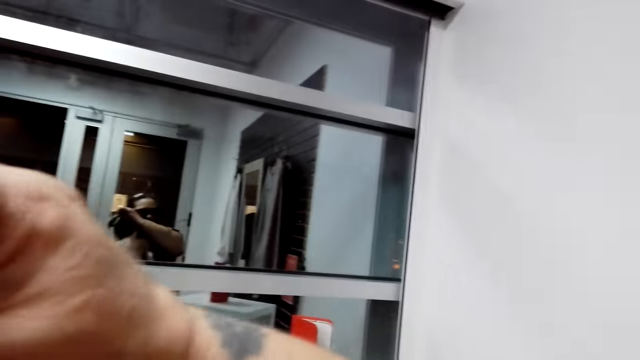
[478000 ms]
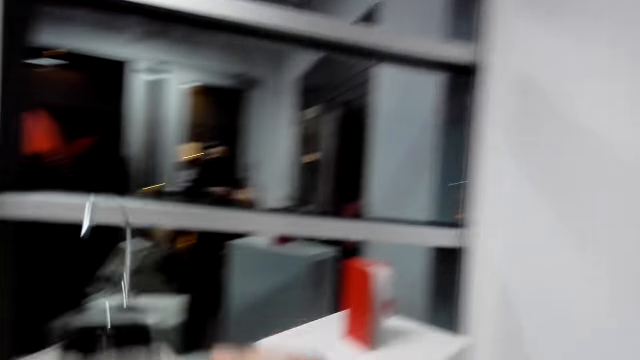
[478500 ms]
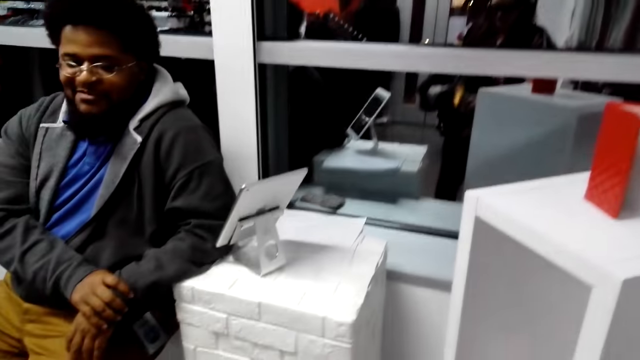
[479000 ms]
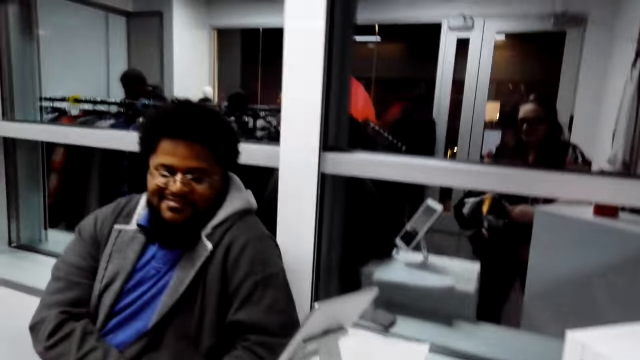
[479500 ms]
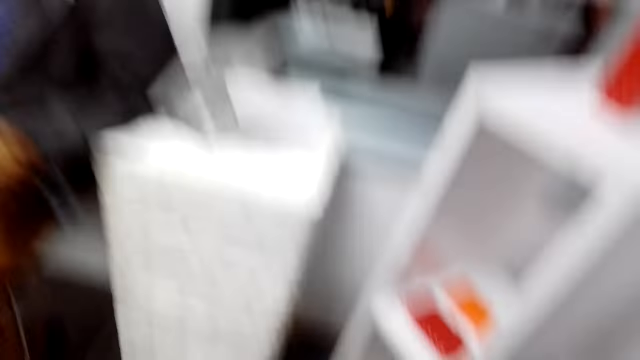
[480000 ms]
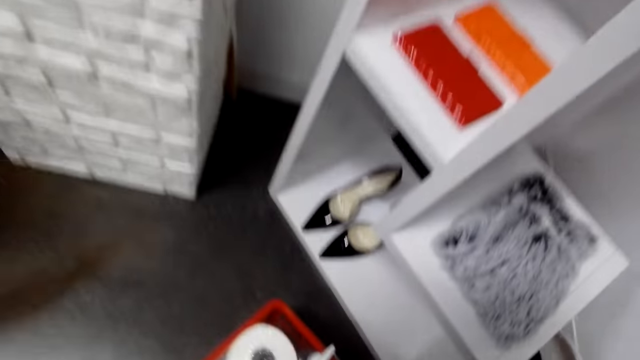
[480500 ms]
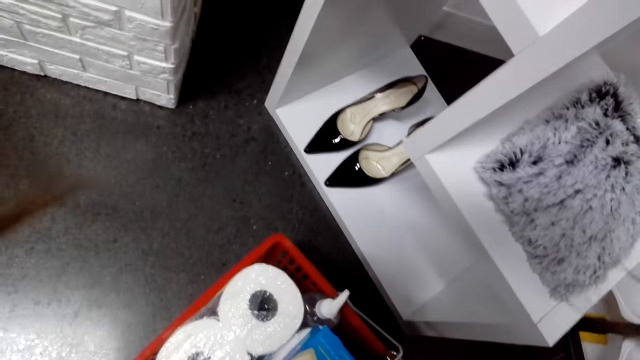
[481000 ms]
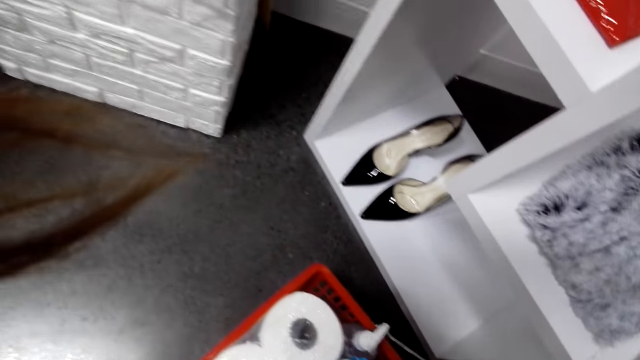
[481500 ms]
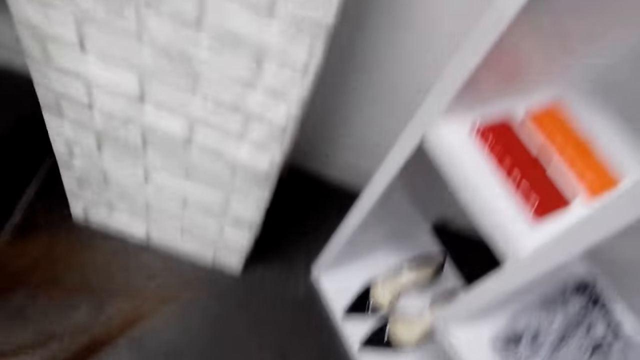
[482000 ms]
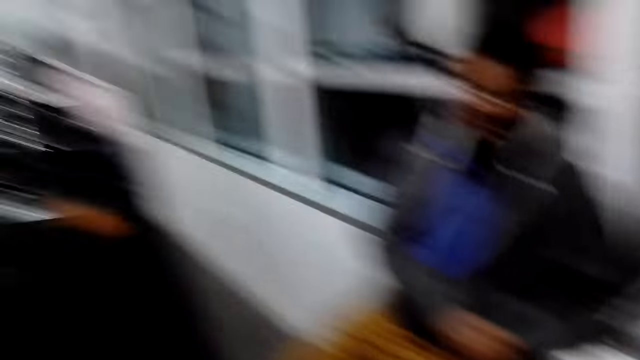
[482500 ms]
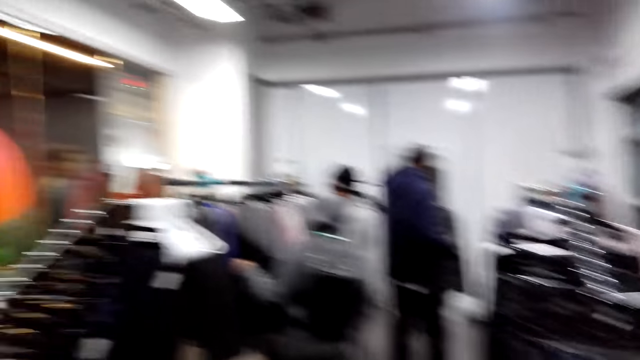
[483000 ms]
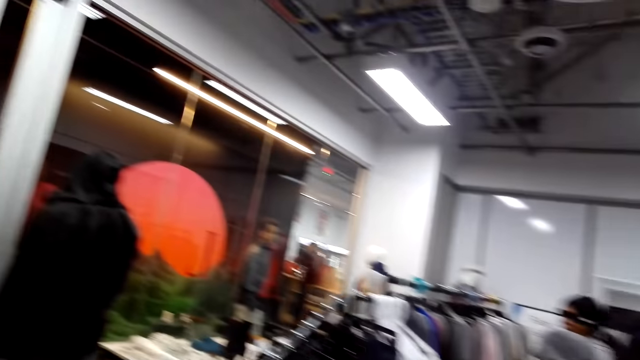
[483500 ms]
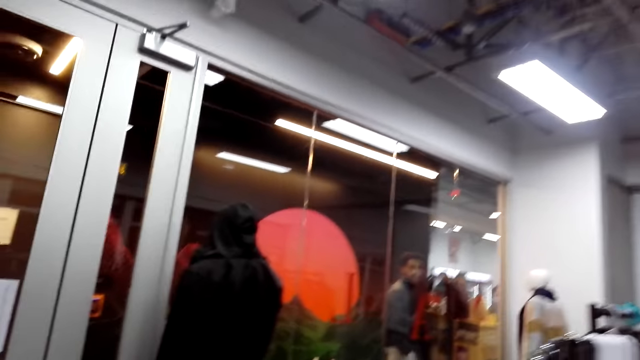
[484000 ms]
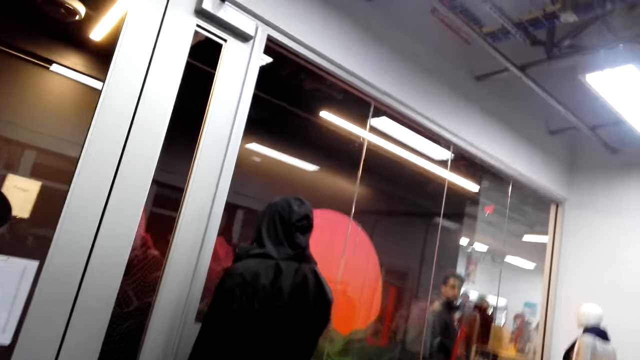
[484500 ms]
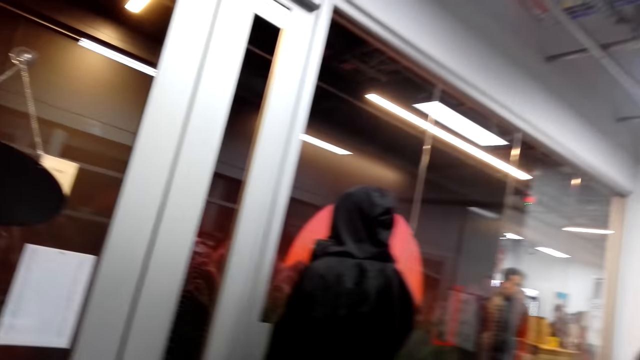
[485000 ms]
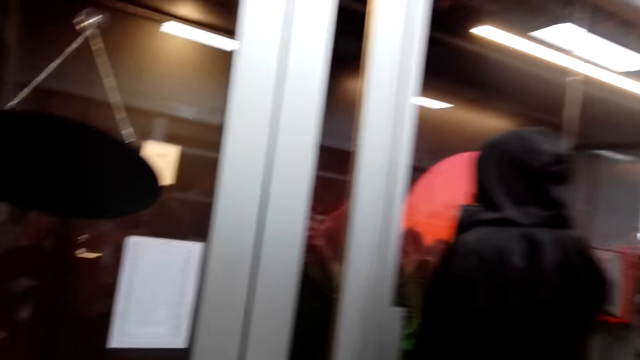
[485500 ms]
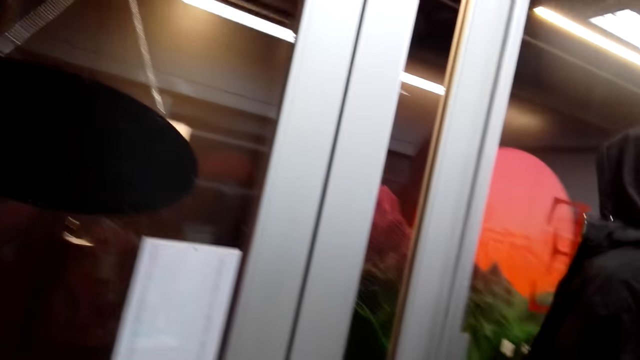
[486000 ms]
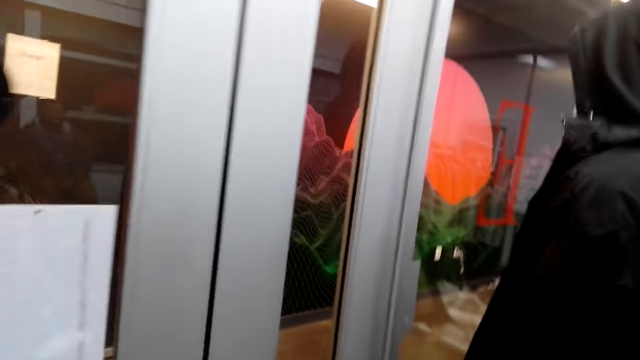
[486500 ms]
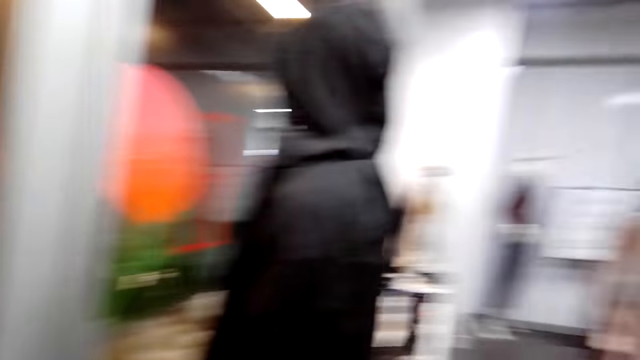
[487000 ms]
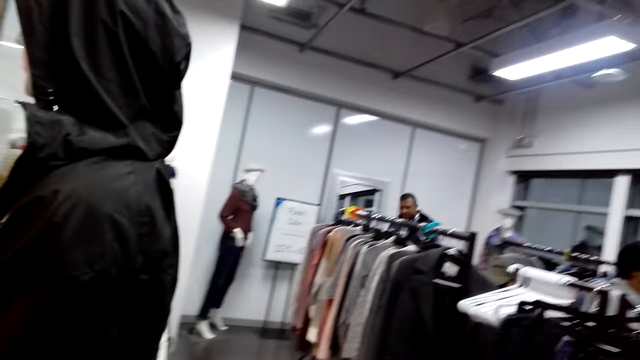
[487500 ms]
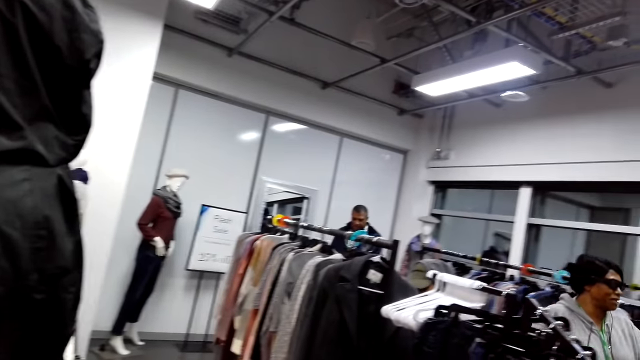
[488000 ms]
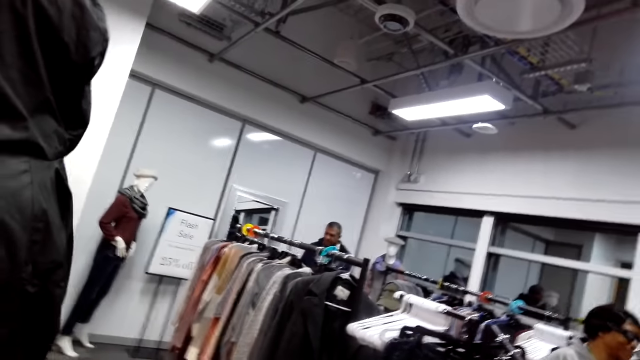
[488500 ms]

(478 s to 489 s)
The camera wearer lifts the cloth. They look at the cloth. They look around. They step forward. They look around.

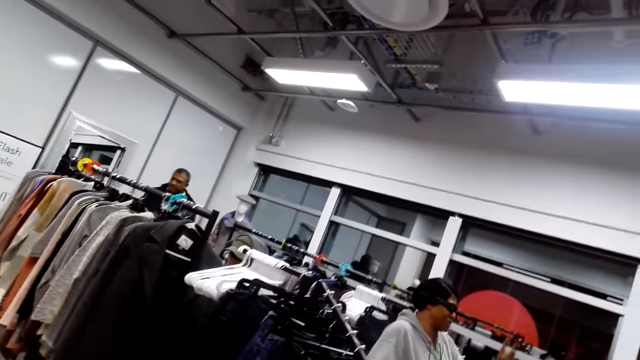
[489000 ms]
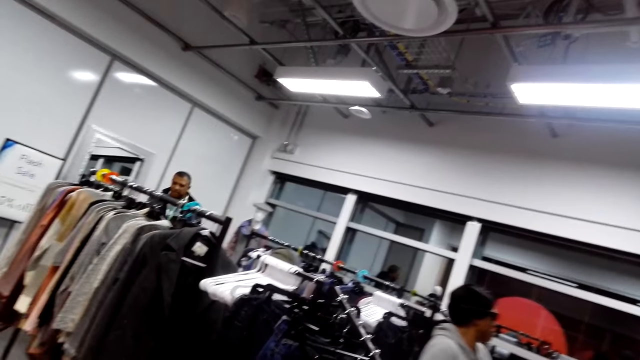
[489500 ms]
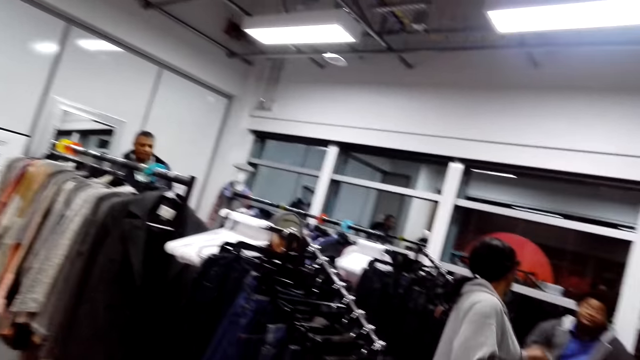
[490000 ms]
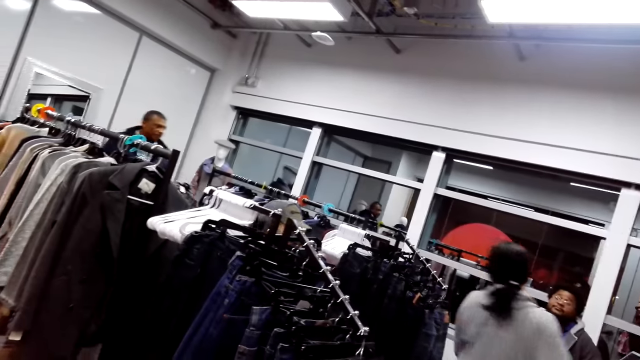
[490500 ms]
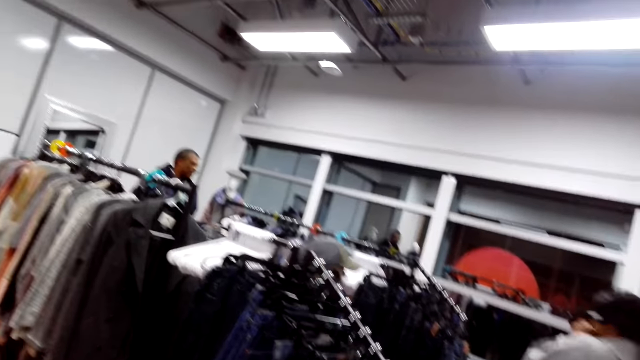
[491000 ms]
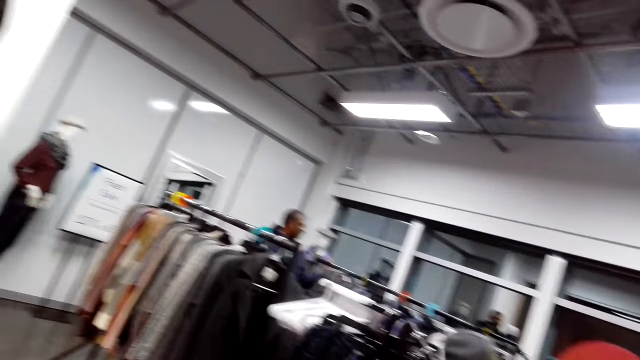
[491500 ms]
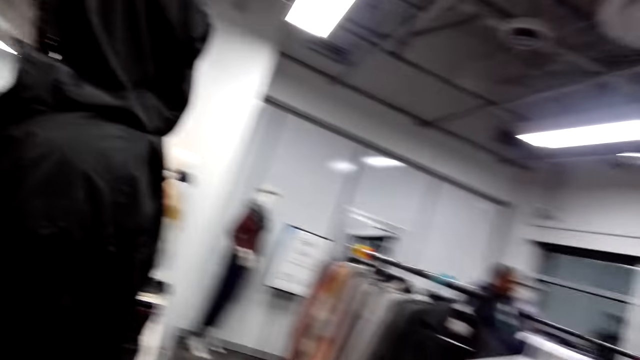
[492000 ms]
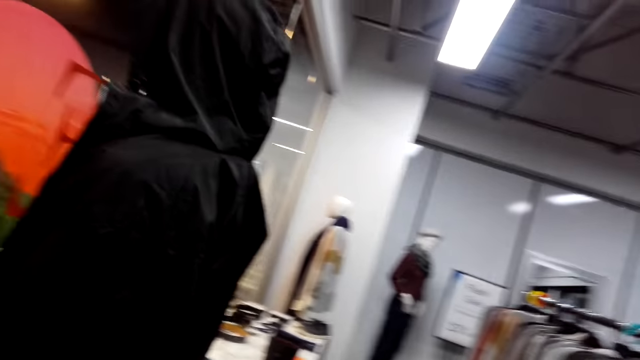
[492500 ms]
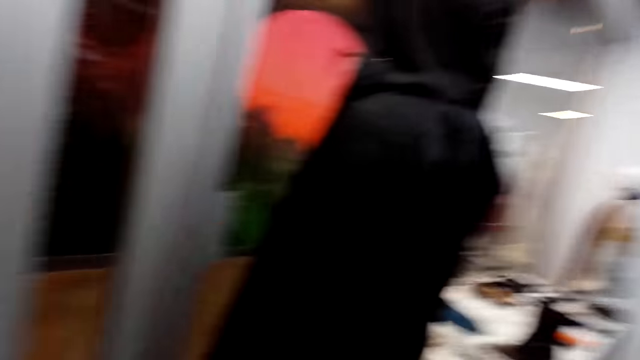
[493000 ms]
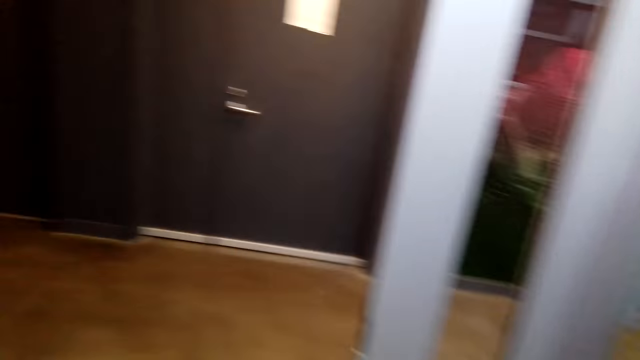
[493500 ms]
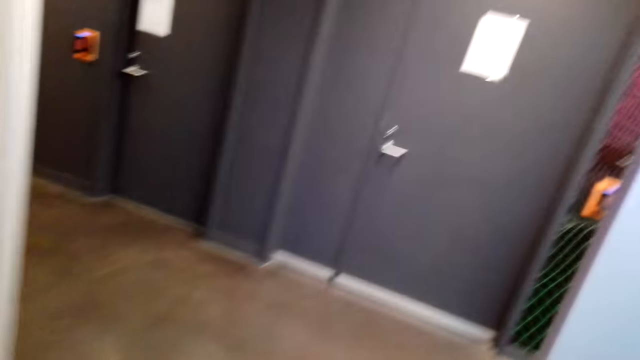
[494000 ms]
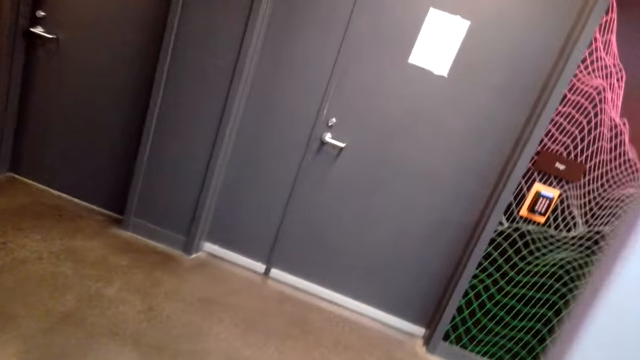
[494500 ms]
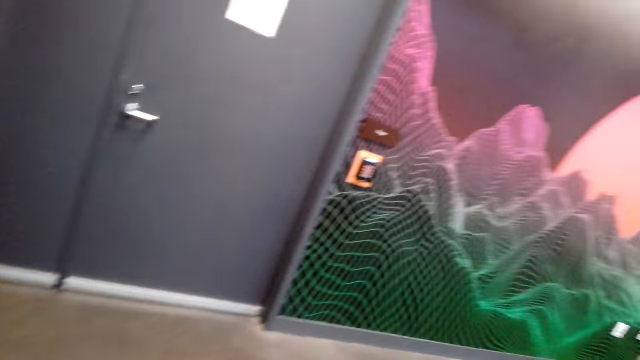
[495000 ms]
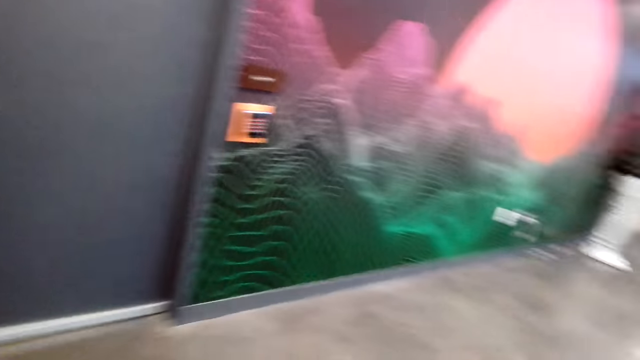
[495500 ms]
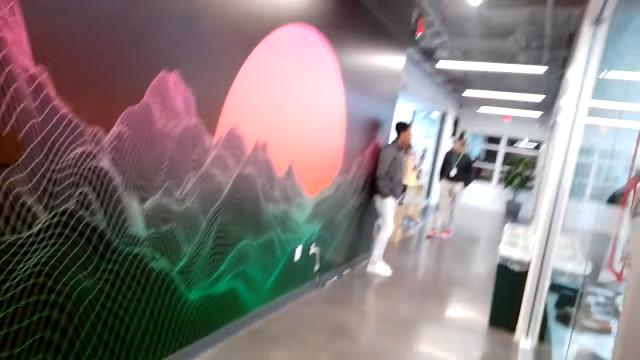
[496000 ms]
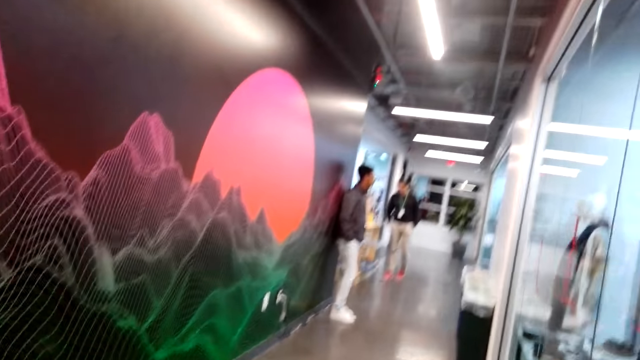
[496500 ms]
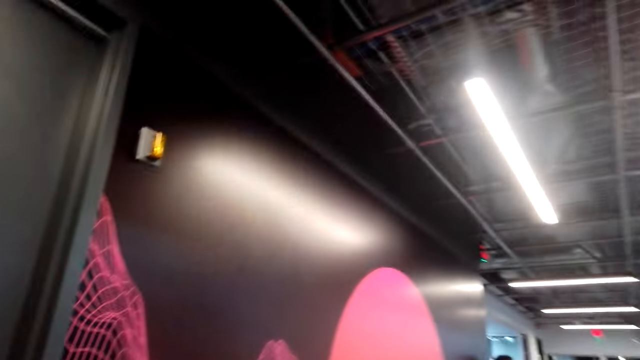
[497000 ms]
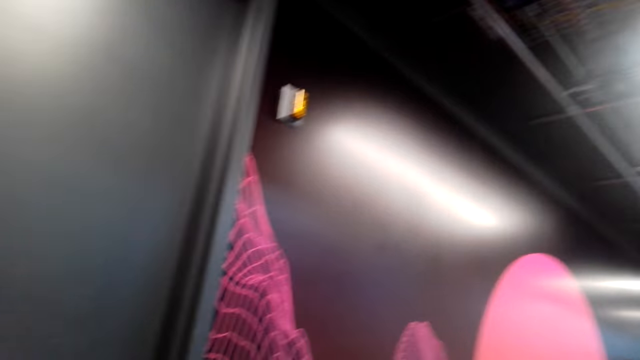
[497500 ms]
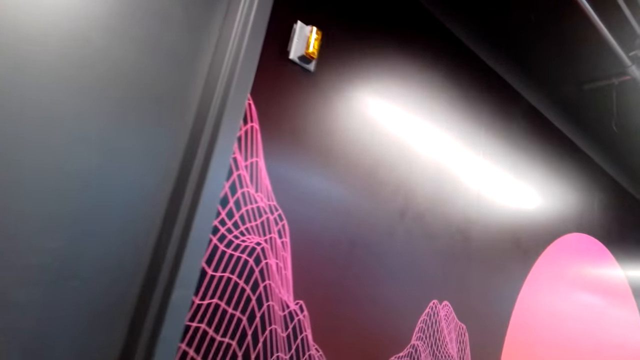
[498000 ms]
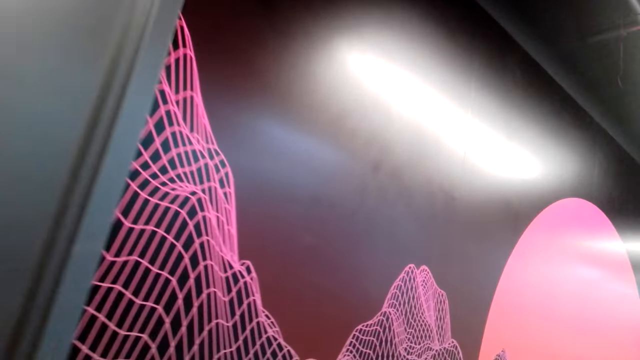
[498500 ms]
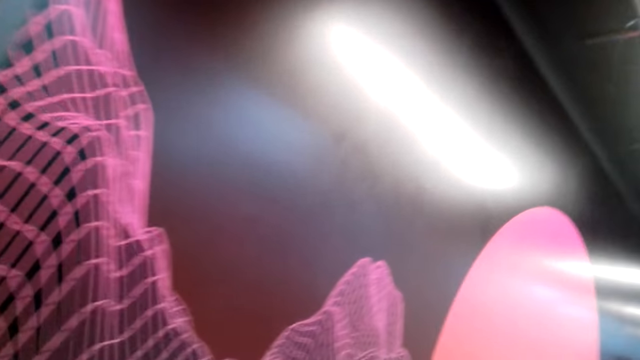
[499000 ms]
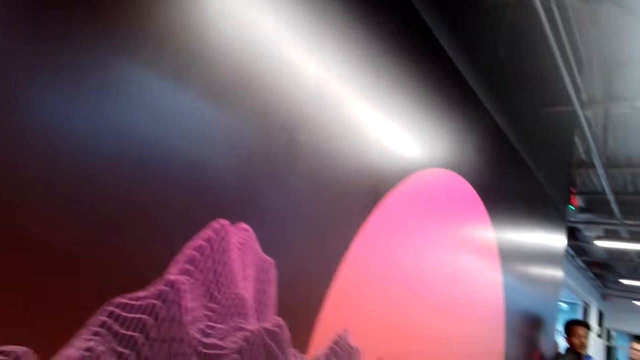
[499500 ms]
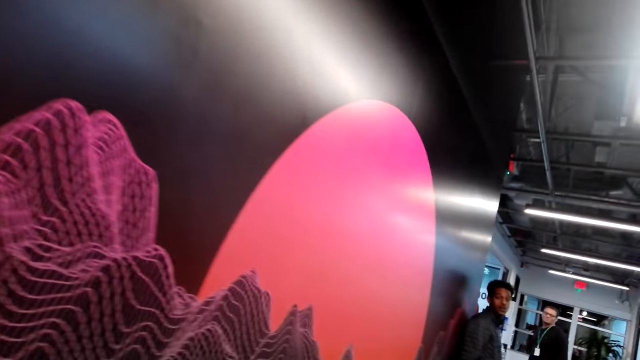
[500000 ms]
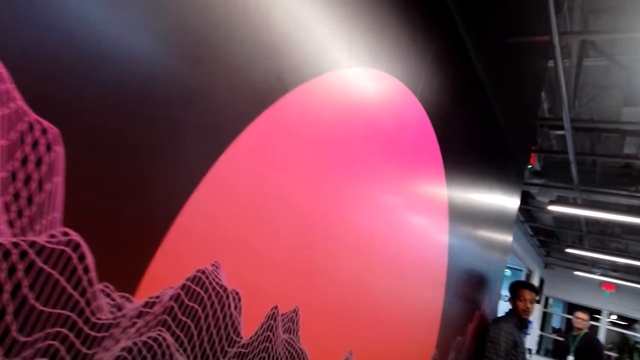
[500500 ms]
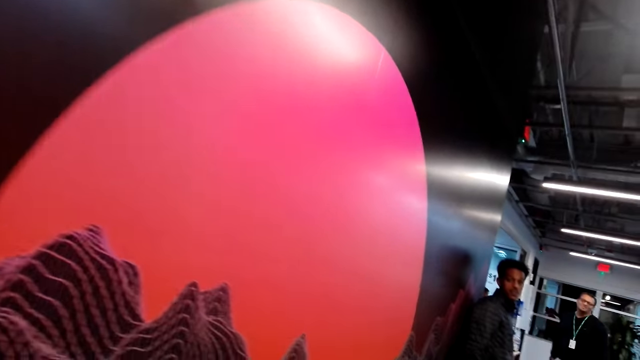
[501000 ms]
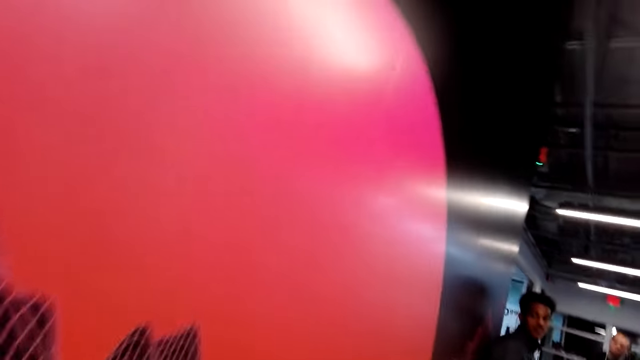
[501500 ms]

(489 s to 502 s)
A lady steps forward. The camera wearer looks around. They open the door. They step forward. A man appears. The camera wearer steps forward and walks around. Another man steps forward. The camera wearer looks at the wall. They step forward.
